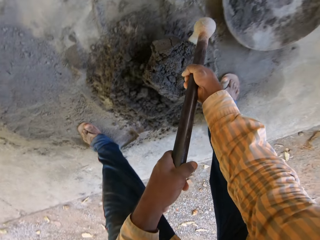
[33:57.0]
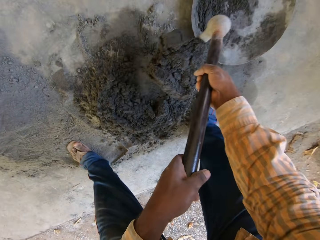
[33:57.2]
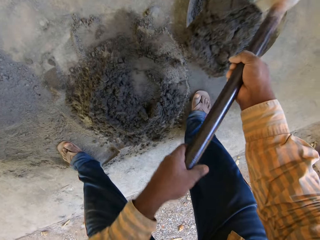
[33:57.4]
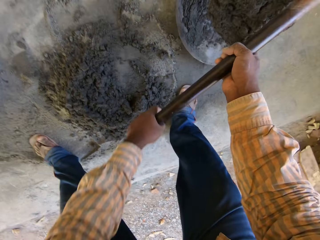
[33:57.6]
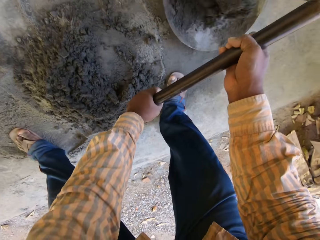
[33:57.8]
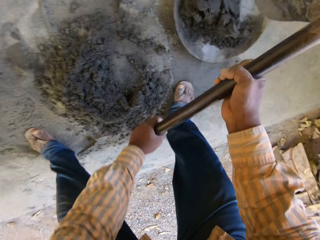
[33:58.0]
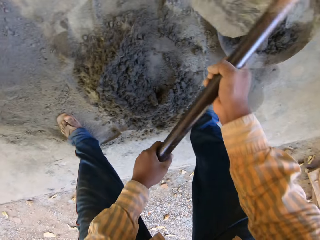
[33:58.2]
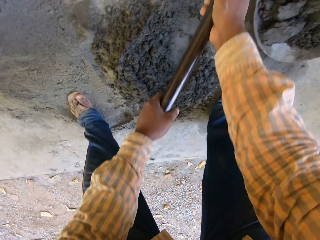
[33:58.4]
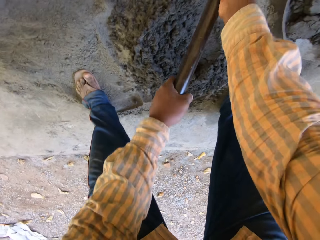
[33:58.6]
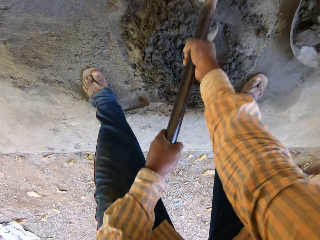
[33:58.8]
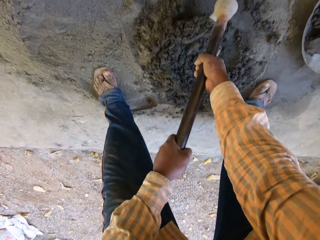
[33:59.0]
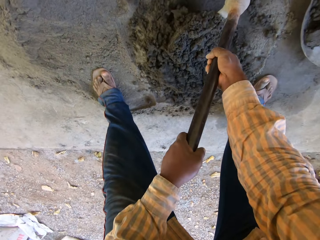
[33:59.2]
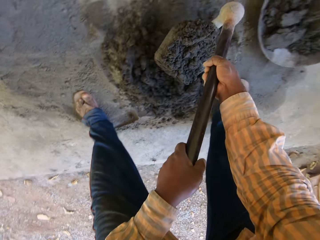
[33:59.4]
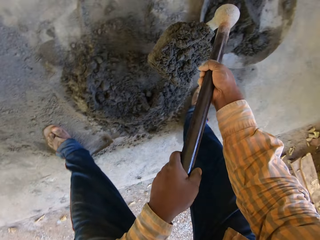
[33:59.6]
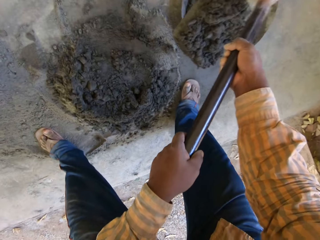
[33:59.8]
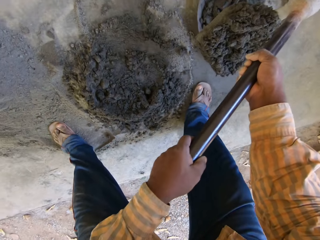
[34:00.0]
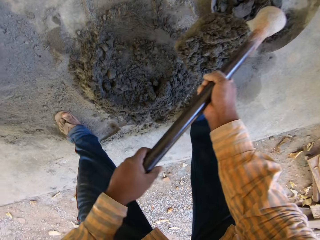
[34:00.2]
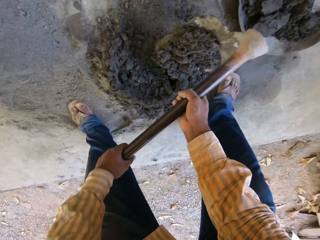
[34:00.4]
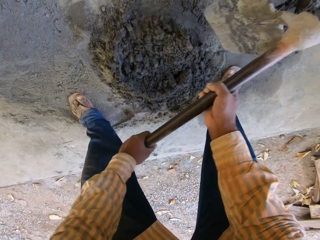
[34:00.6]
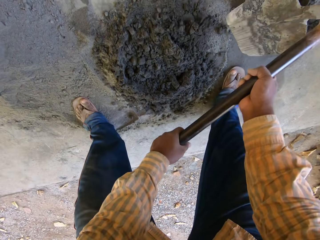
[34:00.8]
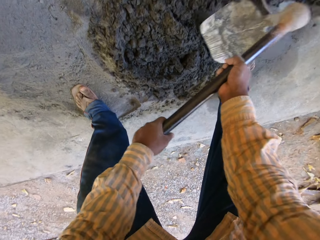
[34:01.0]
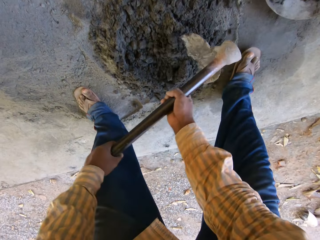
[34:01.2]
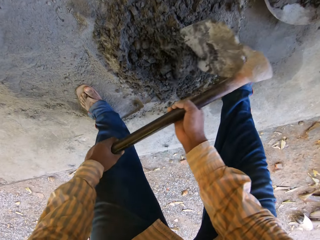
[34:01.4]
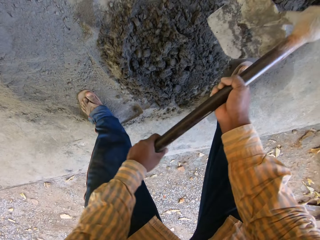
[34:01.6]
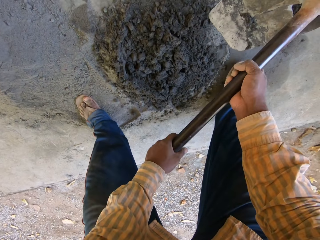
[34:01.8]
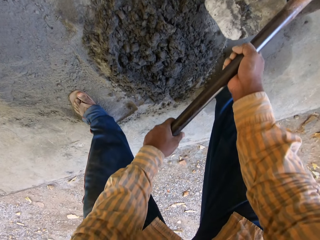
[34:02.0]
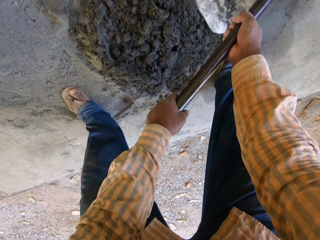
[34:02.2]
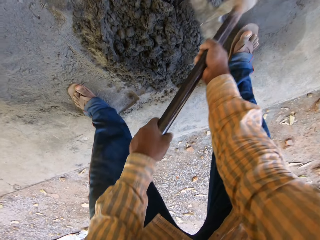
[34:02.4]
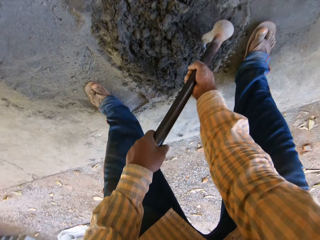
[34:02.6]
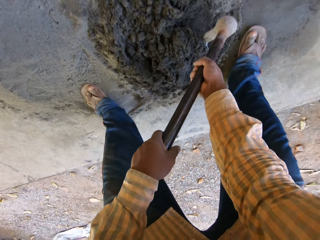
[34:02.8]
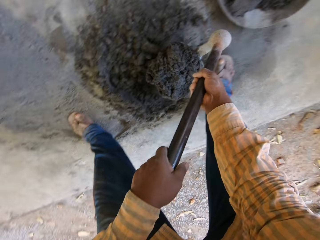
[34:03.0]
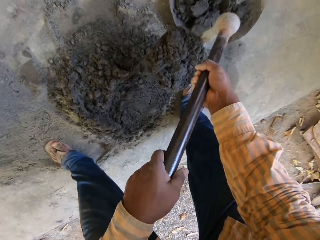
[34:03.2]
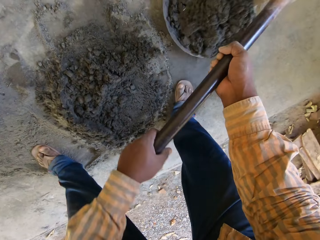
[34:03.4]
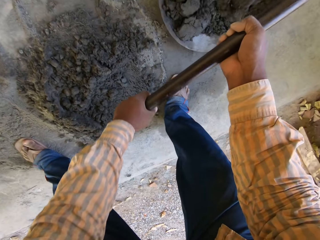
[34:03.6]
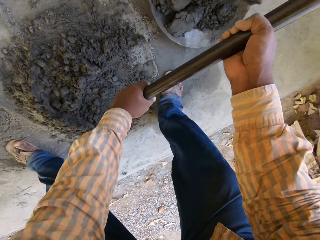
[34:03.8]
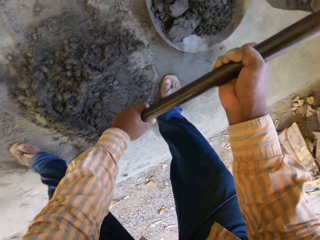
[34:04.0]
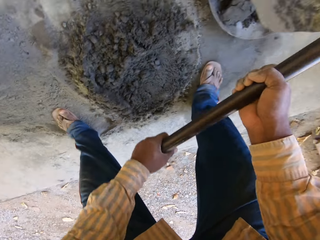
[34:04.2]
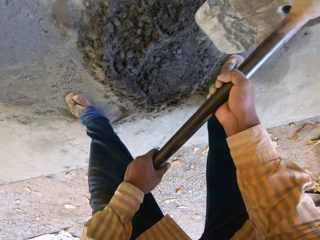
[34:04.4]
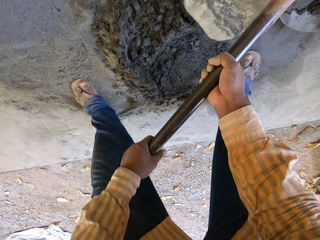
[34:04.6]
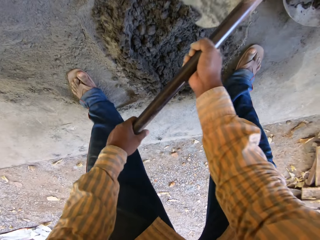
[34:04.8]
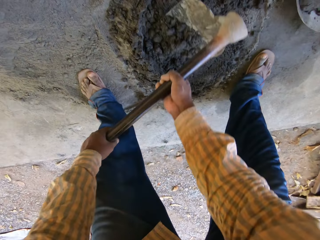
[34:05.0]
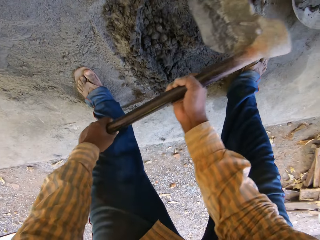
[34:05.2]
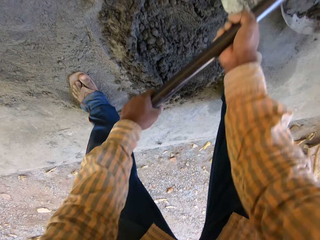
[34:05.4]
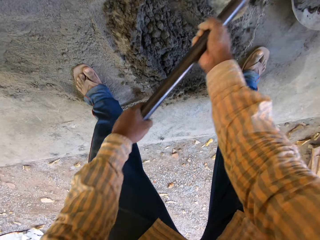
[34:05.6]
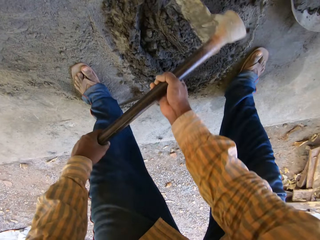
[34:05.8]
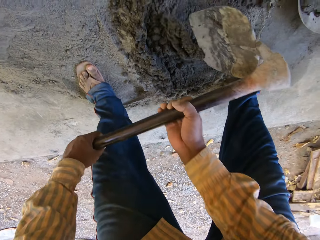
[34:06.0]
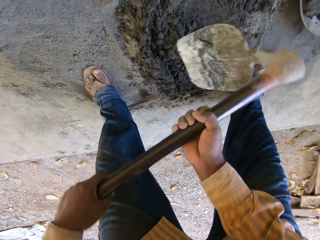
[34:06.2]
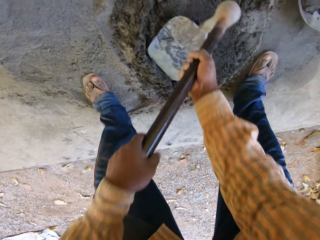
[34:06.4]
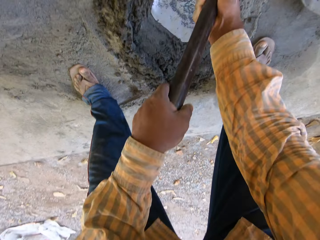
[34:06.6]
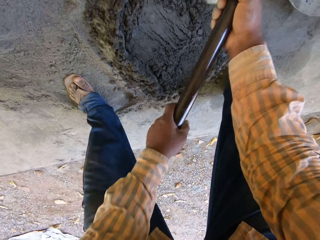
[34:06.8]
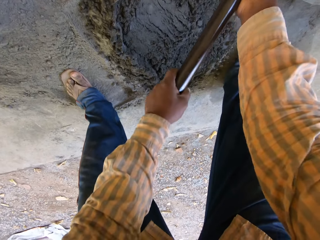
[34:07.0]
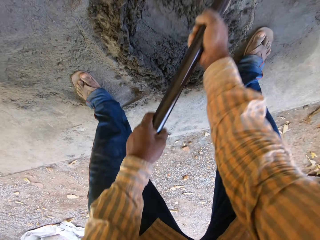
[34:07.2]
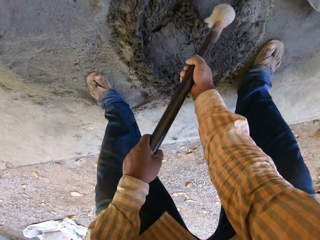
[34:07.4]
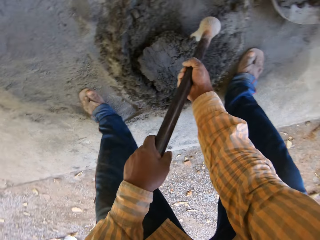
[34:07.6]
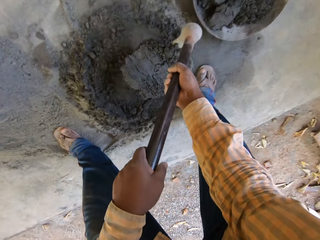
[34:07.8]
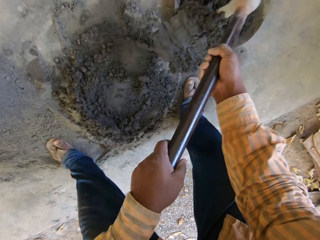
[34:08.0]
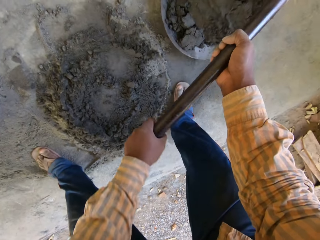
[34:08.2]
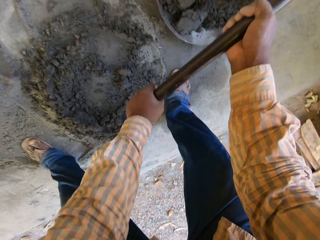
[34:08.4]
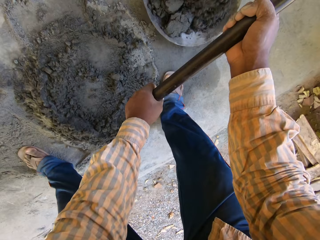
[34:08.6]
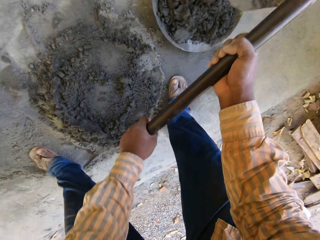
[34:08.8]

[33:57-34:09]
The camera wearer packs the cement mix with the hoe in both hands into a metallic head pan. They scoop cement with the hoe.

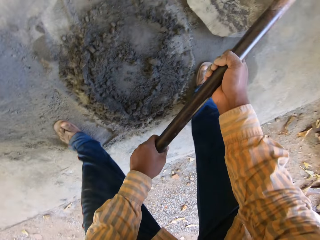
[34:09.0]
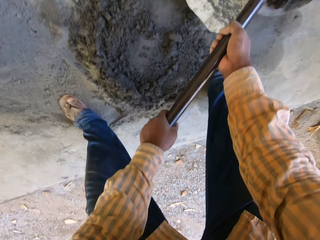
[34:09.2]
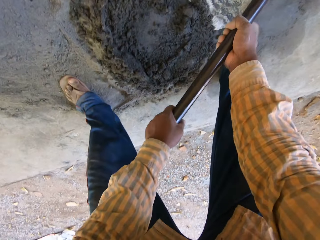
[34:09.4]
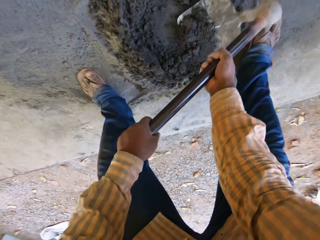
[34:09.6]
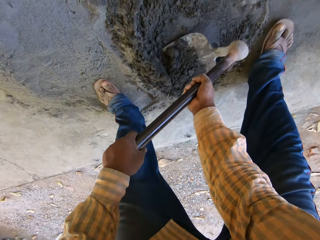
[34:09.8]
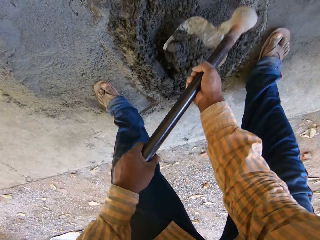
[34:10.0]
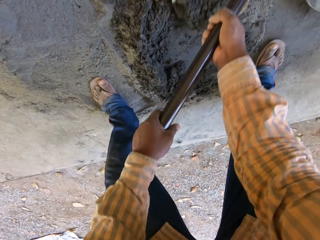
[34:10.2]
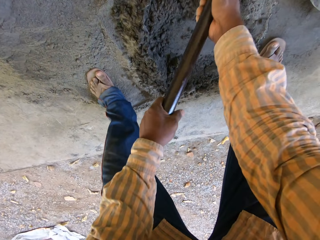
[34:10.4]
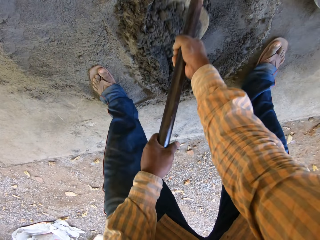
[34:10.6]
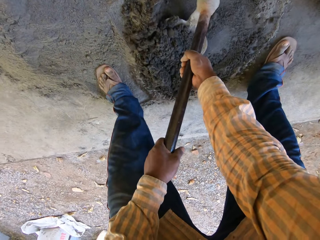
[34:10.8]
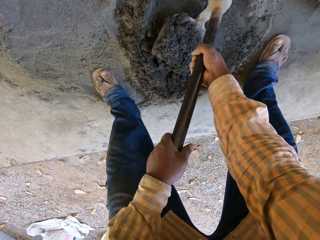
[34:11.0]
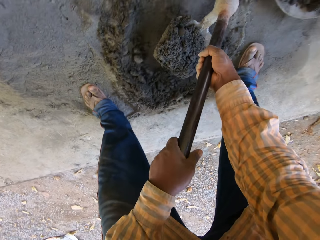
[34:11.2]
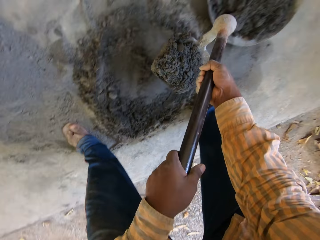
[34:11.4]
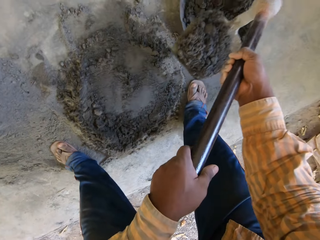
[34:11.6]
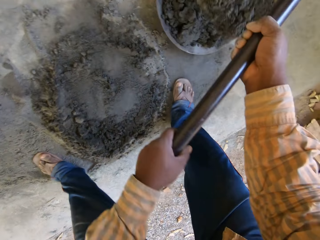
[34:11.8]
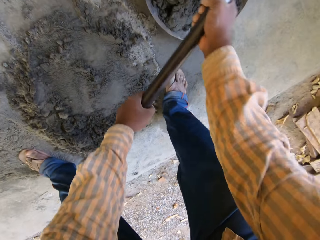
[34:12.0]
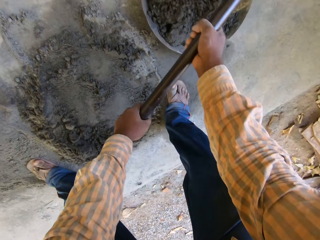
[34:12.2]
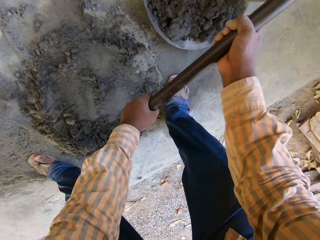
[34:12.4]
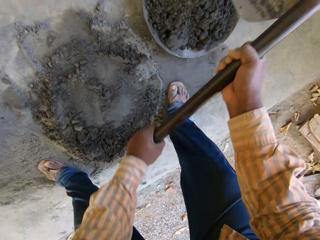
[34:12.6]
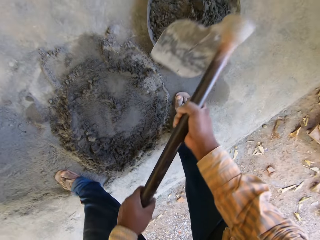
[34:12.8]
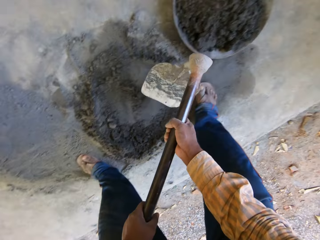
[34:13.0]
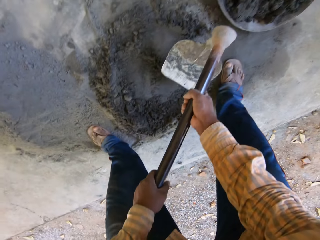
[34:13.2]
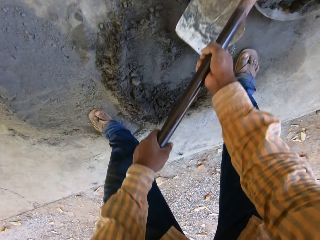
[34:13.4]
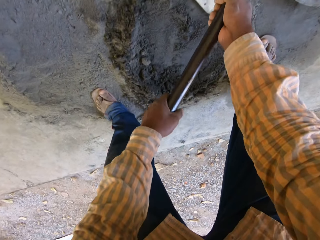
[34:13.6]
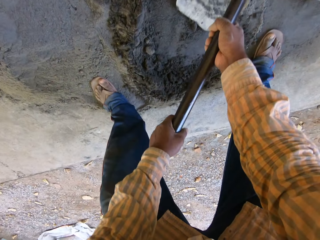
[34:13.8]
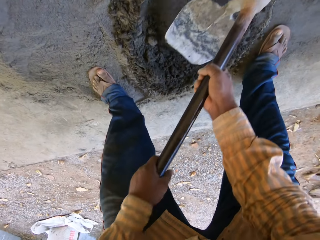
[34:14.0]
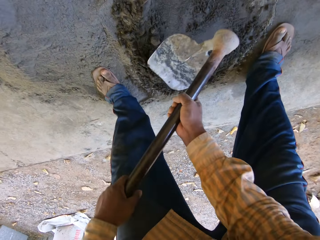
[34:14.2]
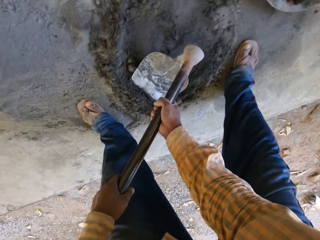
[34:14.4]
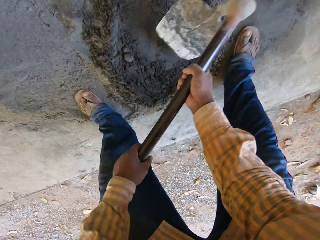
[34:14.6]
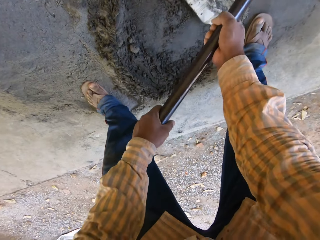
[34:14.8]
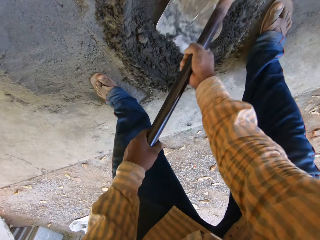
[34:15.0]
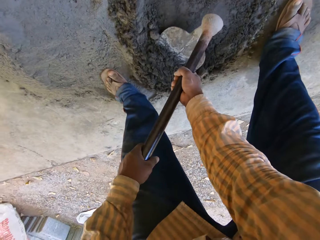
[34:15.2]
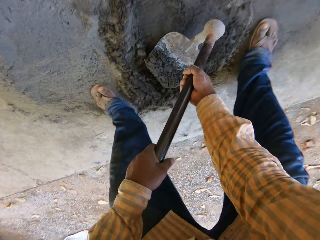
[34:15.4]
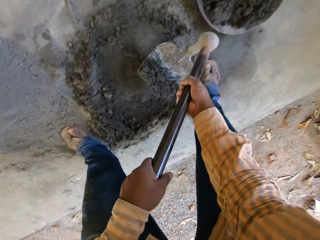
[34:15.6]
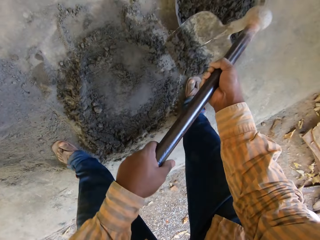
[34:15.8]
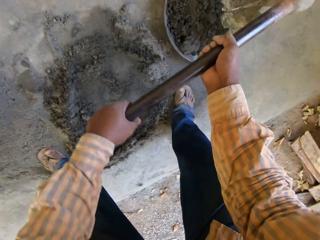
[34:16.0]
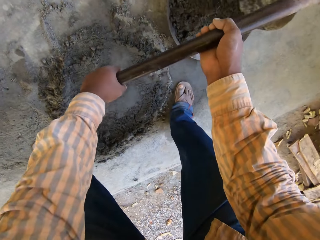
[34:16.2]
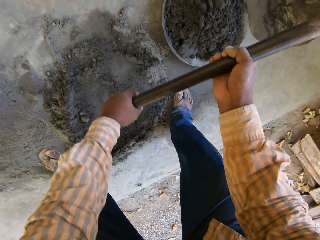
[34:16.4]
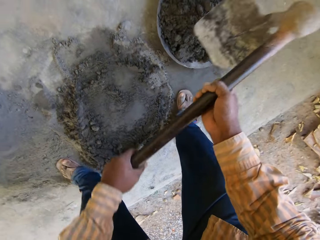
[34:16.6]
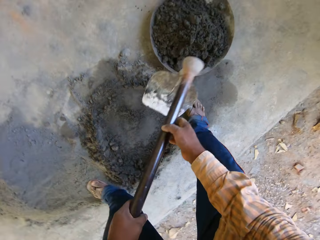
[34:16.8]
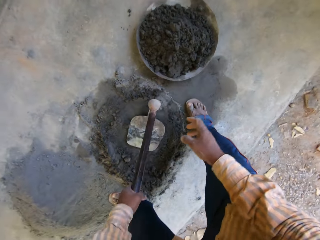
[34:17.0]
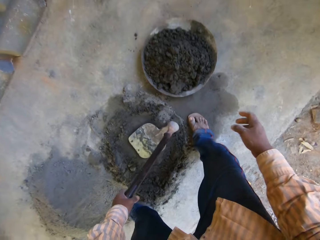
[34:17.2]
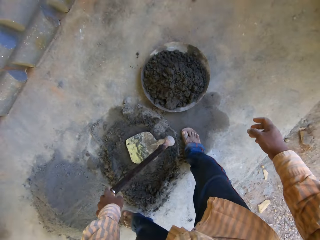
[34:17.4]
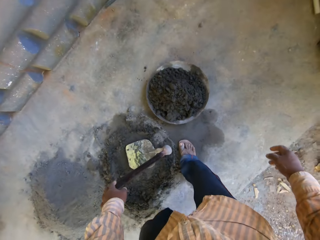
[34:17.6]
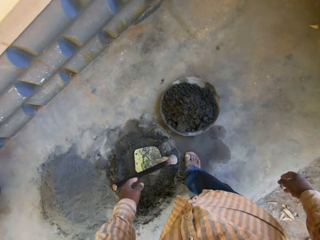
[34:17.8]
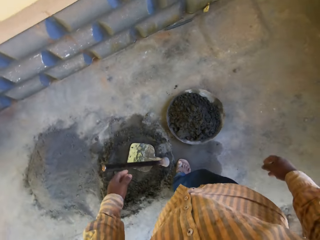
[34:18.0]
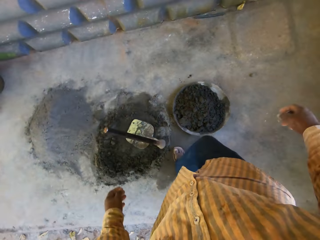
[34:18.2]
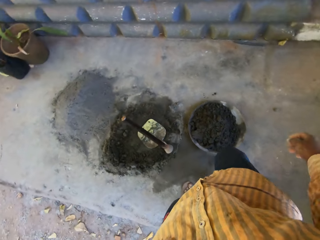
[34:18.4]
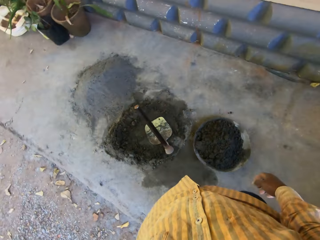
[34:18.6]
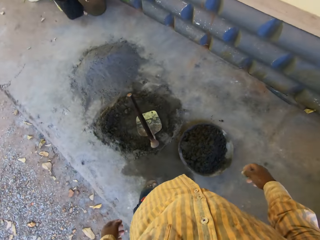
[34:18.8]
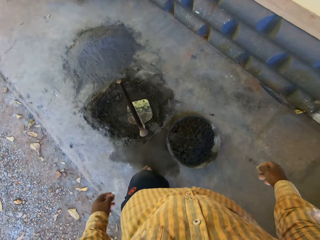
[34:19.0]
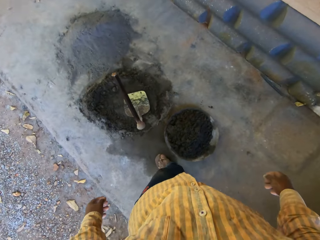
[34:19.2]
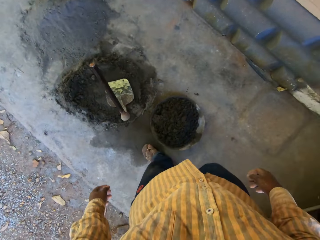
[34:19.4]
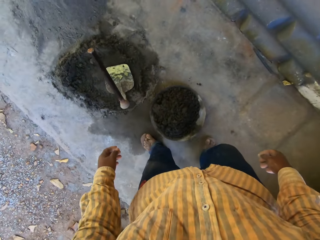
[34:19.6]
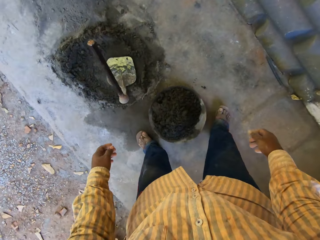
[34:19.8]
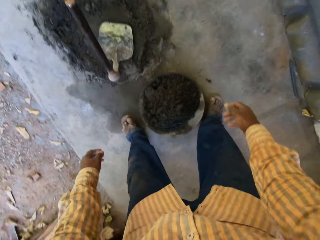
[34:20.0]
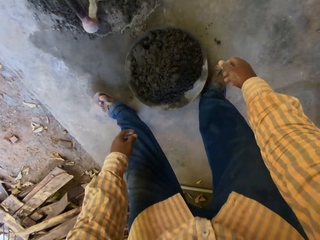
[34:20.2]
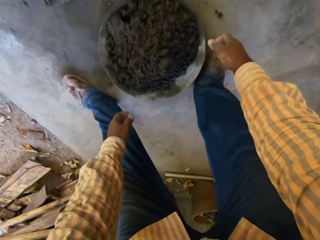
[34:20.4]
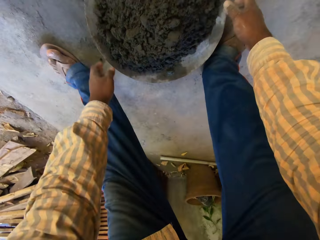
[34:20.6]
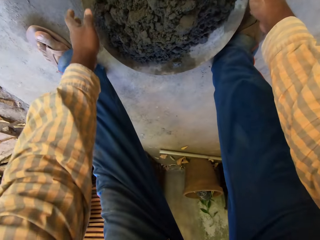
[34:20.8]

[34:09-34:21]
The camera wearer places the hoe on the ground with both hands.
